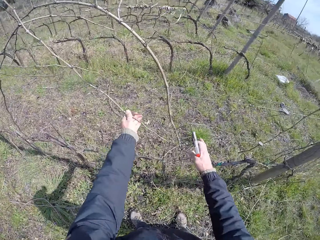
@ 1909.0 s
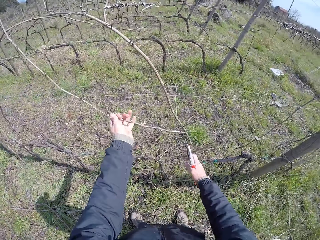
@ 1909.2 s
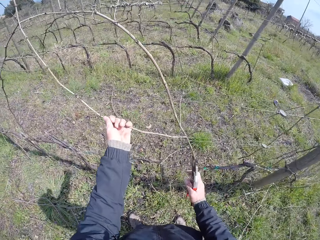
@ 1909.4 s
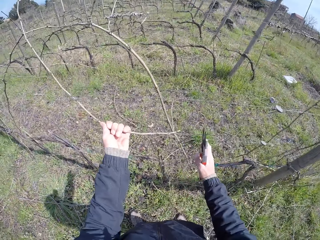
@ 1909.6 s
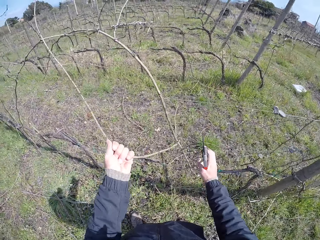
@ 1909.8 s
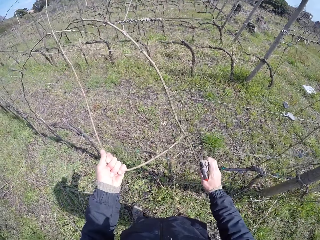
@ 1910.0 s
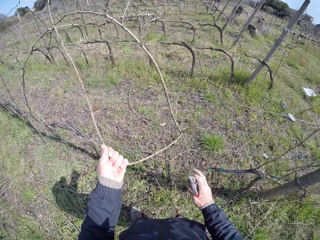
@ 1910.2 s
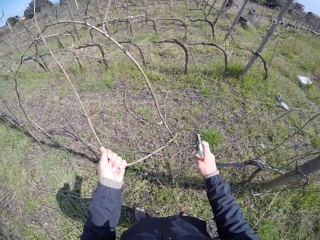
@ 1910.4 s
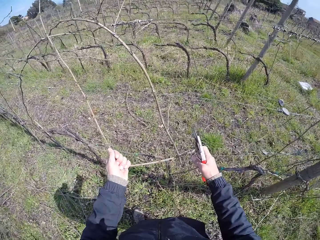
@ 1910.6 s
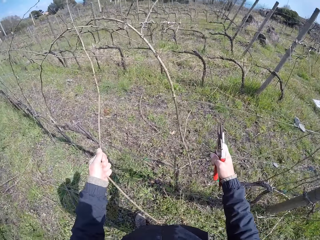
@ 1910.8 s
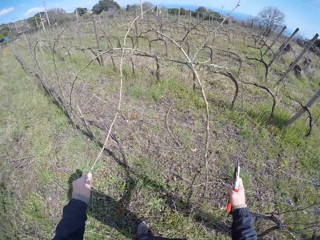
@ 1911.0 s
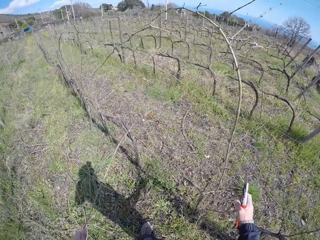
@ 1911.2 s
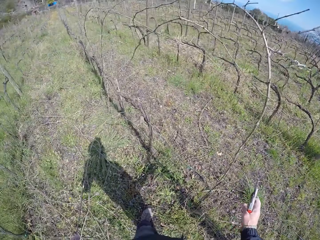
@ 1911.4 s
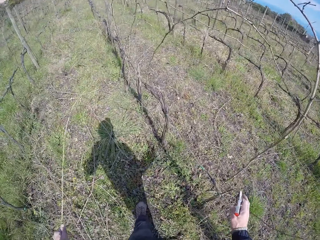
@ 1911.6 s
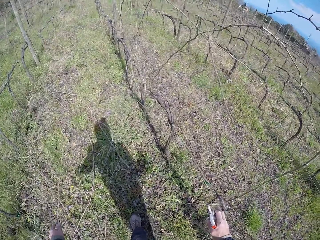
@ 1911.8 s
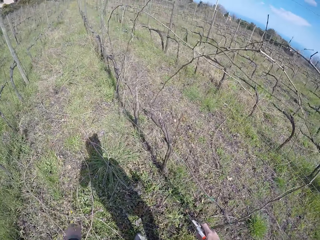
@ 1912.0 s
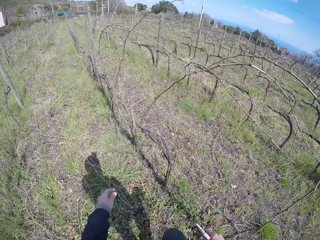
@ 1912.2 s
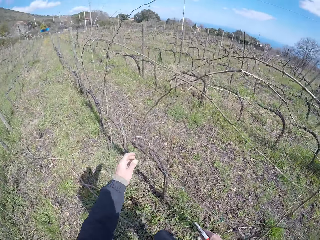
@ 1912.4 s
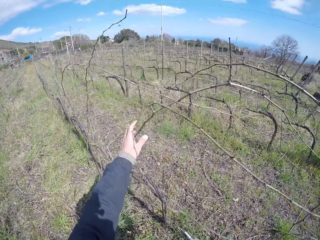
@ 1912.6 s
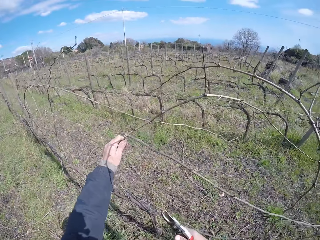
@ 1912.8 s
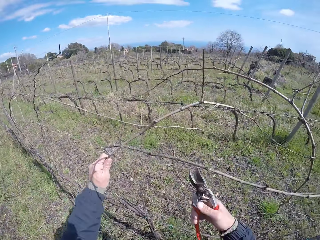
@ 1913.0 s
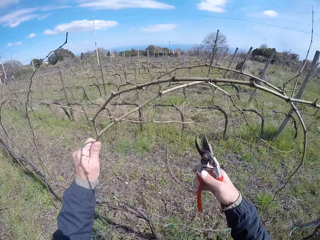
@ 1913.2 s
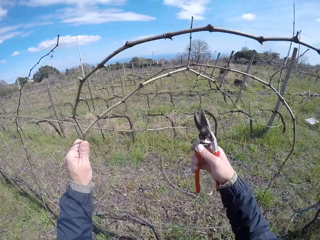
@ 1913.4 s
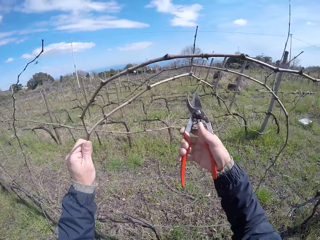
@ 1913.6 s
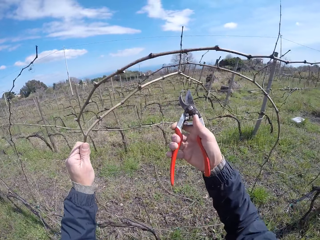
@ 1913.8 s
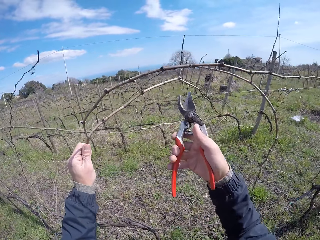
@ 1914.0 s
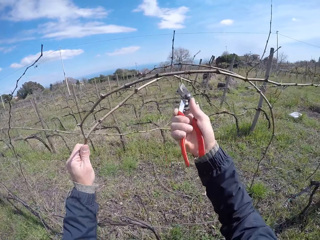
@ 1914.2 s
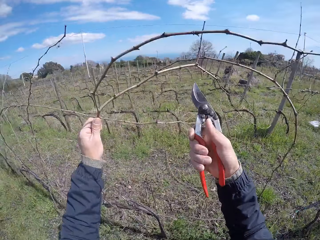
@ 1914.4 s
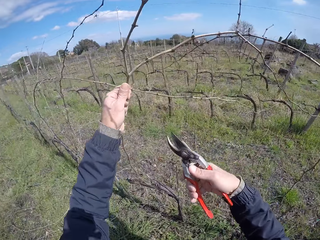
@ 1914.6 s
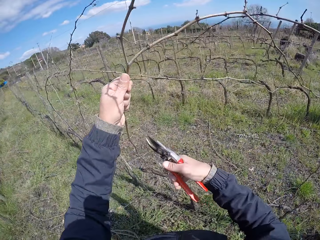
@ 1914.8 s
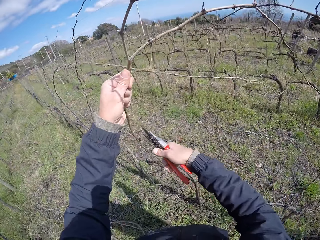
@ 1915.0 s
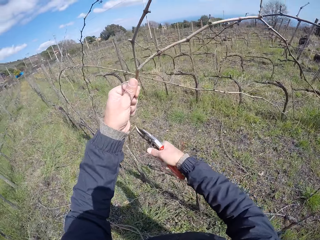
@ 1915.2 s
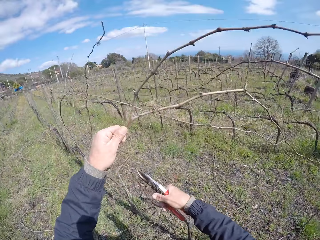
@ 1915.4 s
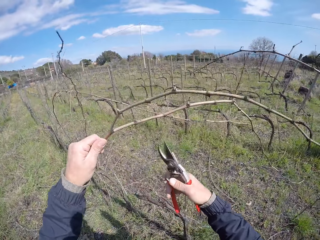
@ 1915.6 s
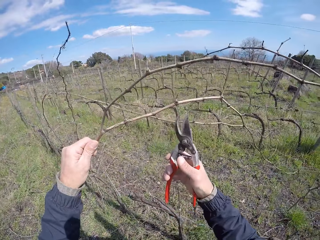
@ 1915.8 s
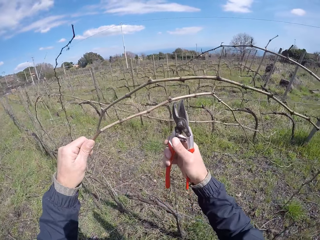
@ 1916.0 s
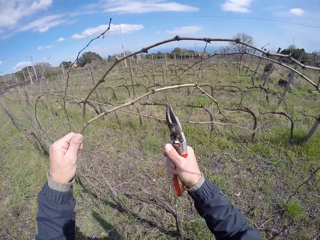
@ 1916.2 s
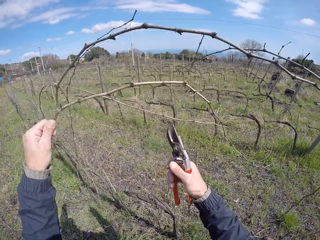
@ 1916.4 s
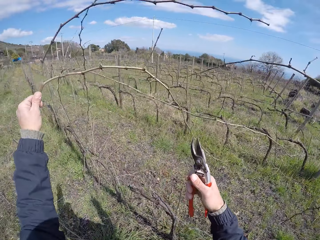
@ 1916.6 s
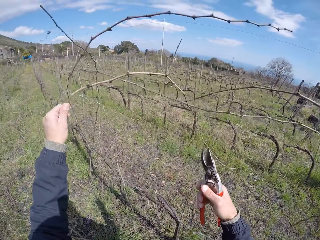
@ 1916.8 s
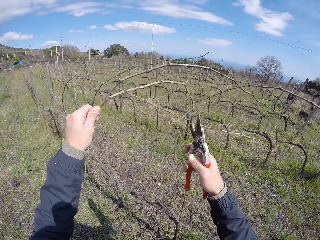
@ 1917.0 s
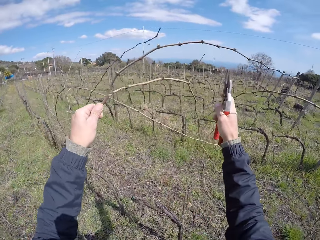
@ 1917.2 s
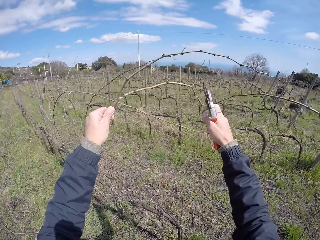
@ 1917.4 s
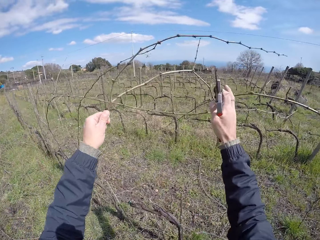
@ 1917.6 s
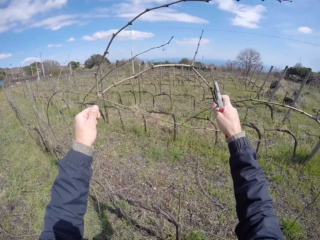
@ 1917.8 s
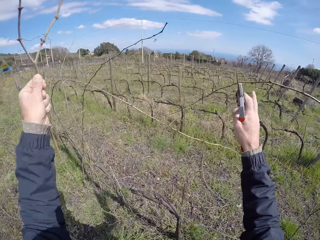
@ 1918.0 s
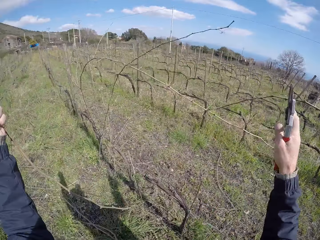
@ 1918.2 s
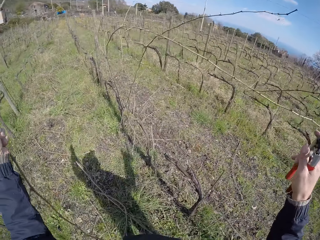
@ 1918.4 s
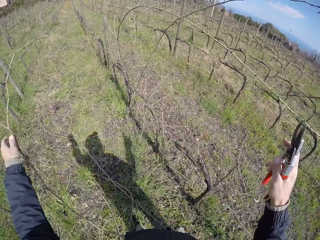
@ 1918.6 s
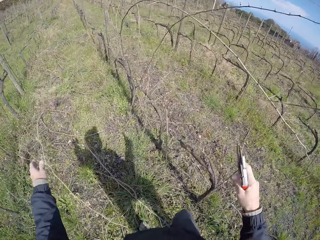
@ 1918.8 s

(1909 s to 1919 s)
The camera wearer pulls a stem from the fence with his left hand. He drops the stick. He pulls a stem from the fence with his left hand. He cuts the stem in his left hand with a wire cutter or pruning pliers in his right hand repeatedly.

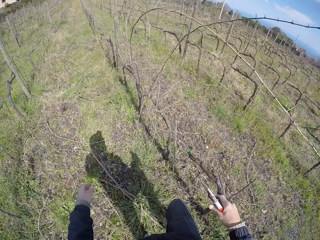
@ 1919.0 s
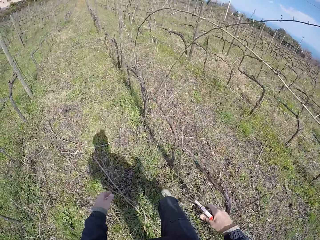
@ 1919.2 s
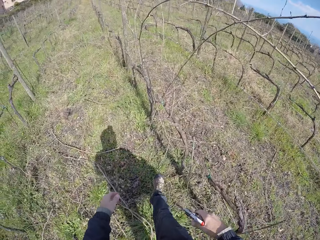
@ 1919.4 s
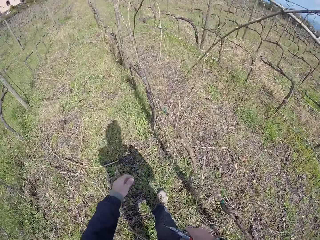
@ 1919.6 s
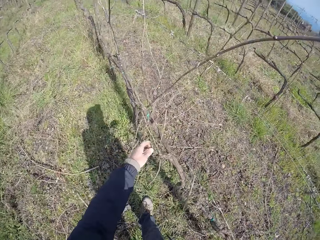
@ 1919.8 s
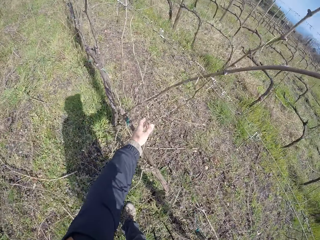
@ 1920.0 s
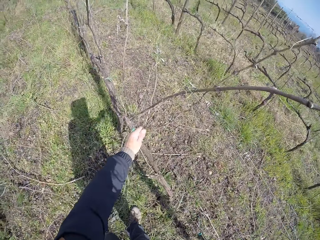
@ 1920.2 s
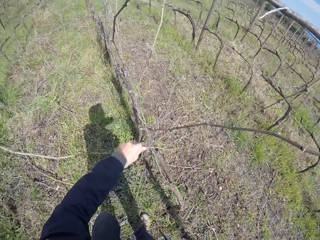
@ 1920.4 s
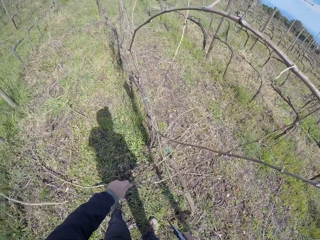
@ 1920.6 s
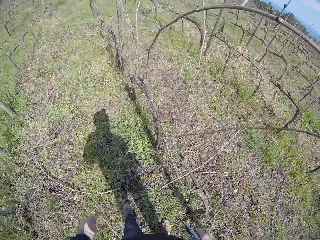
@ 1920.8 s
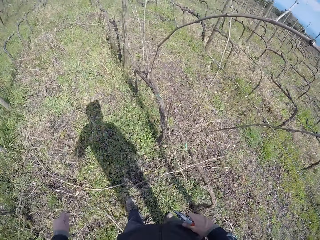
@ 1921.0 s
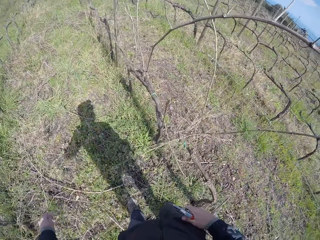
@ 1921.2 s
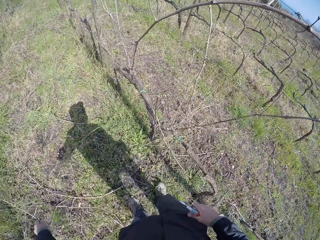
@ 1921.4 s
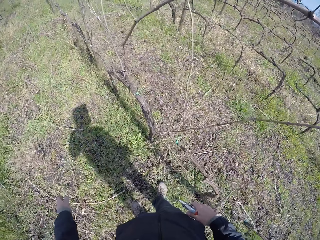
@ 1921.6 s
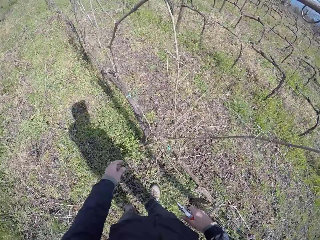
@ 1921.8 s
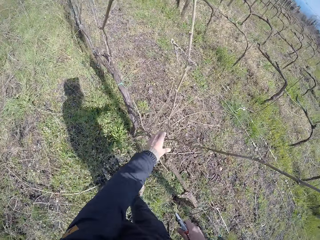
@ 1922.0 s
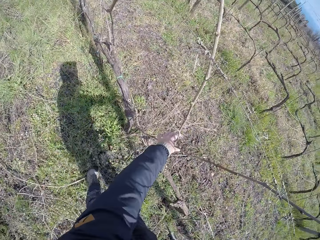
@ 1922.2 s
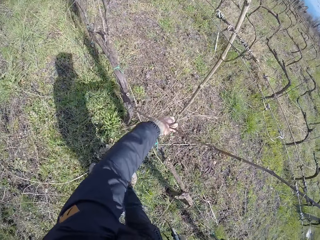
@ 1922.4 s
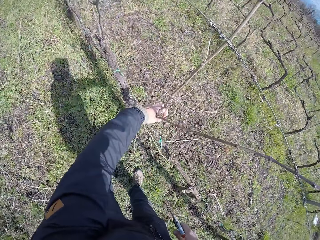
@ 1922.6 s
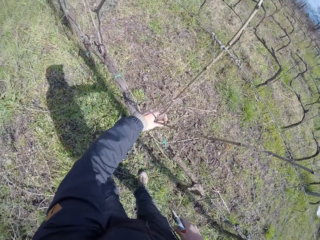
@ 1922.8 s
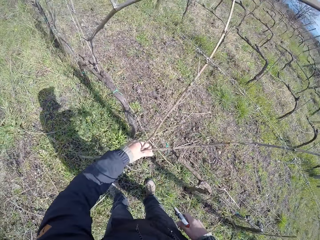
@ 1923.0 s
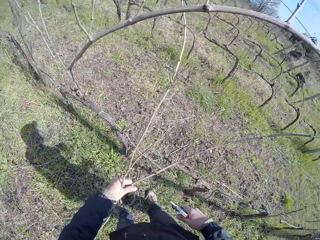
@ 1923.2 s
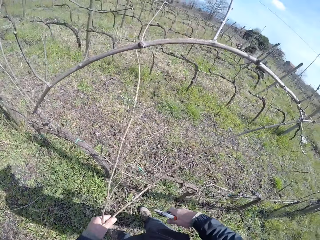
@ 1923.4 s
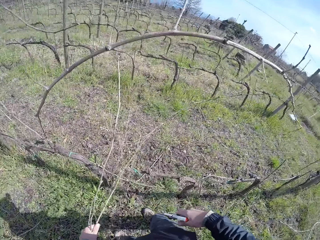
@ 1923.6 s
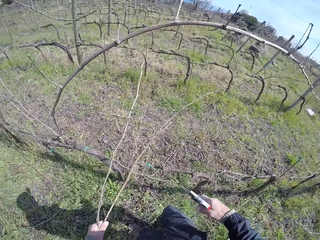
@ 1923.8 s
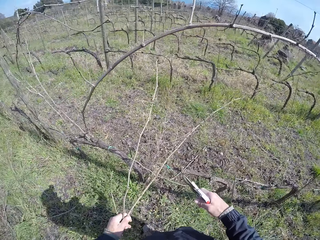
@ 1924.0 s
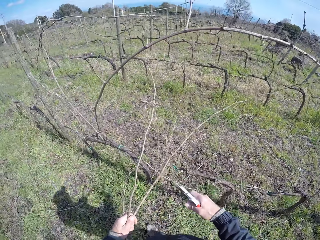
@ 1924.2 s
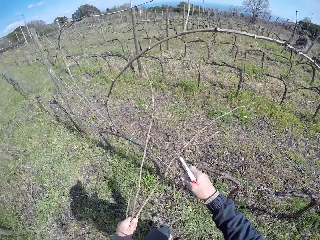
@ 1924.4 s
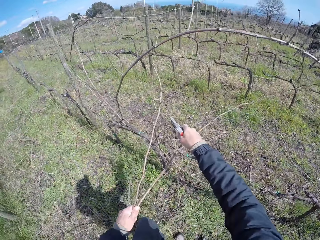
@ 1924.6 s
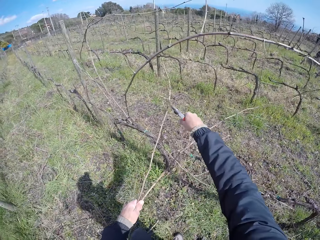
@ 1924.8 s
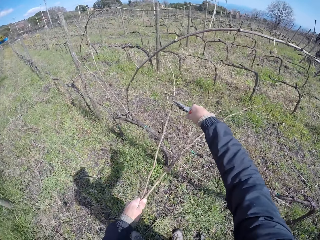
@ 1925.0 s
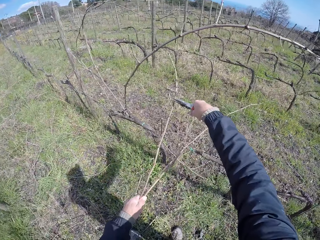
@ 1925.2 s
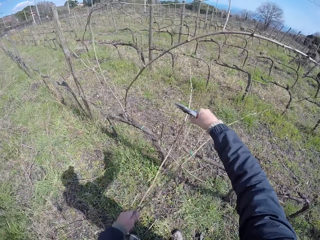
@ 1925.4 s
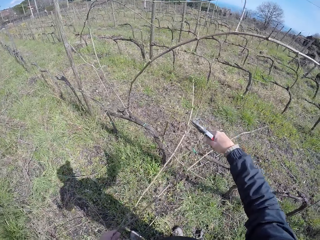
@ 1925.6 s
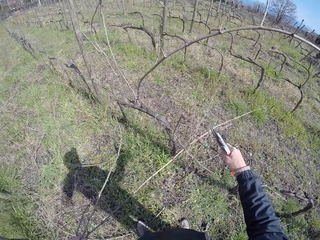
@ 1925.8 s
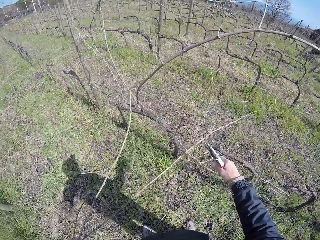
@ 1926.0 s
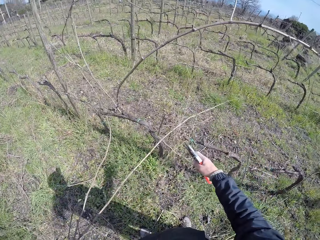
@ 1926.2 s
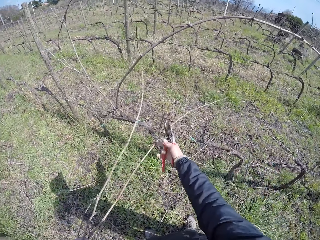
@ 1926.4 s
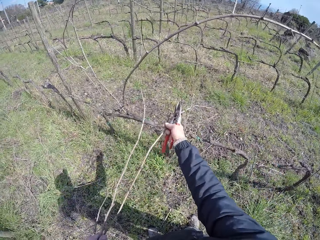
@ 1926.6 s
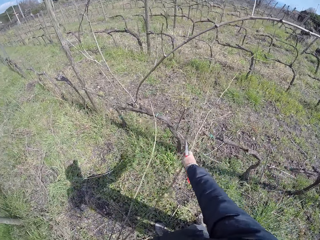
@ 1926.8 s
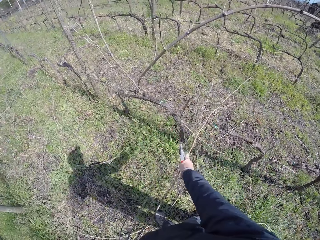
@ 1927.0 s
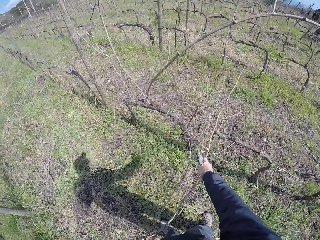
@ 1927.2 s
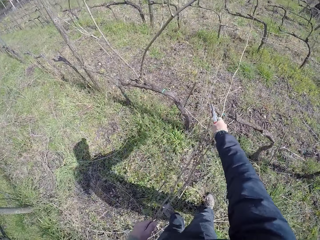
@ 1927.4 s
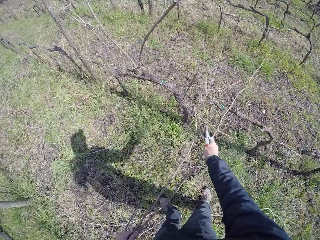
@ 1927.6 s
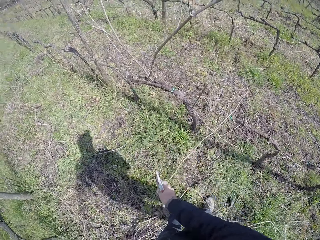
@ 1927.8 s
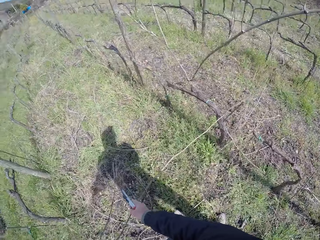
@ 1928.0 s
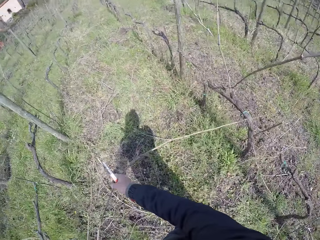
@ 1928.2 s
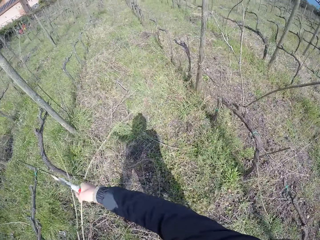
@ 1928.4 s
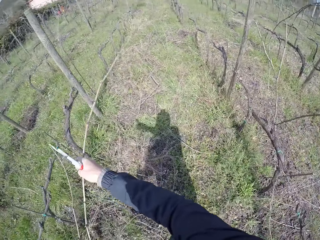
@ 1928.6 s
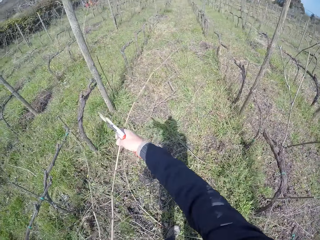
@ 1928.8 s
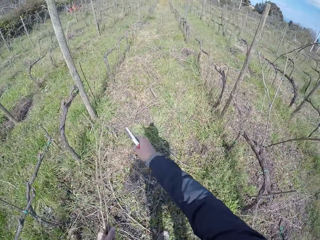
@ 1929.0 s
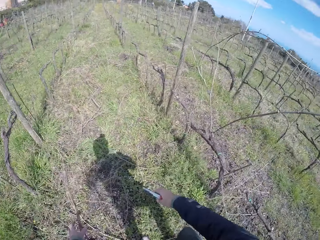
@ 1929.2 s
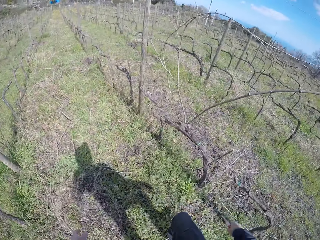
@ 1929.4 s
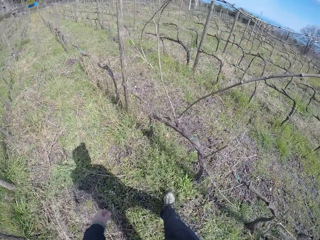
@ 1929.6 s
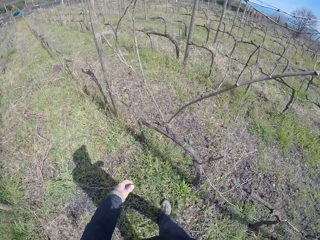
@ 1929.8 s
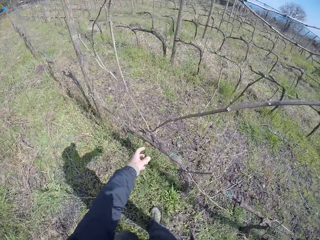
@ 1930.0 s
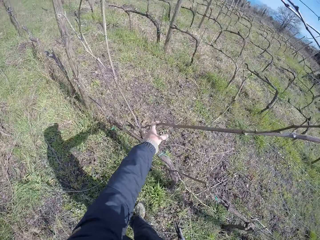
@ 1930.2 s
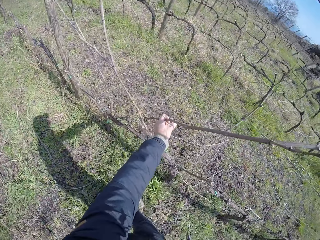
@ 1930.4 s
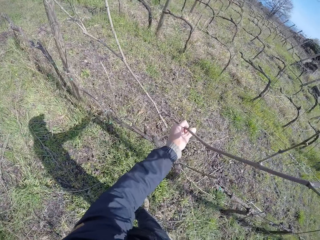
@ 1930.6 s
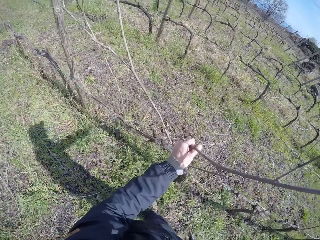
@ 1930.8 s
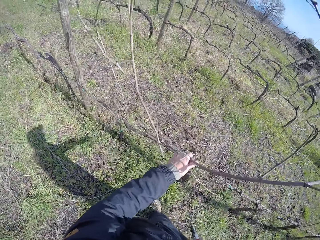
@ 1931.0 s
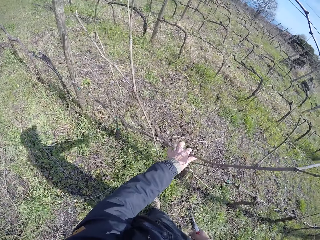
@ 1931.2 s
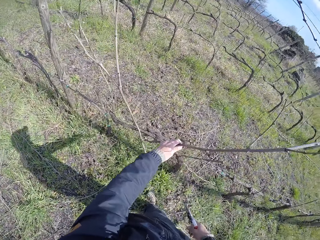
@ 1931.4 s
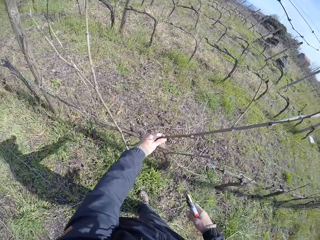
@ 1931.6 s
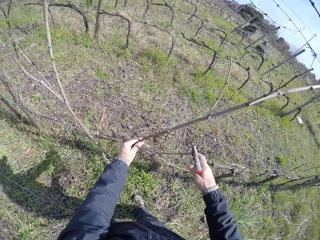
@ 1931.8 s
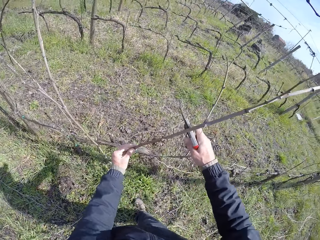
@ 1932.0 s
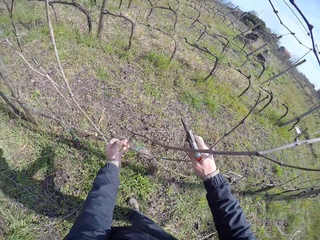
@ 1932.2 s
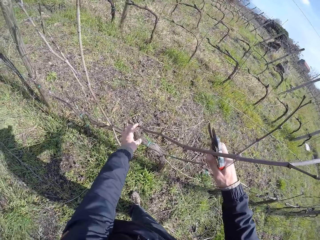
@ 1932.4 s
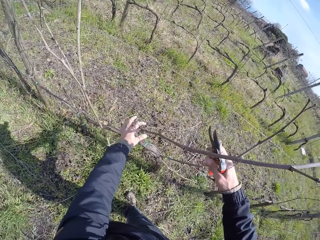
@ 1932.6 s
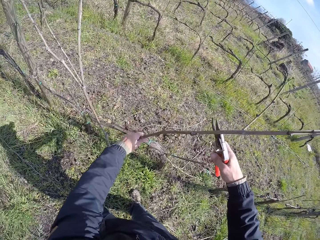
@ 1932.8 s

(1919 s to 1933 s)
The camera wearer drops the stem on the ground with his left hand. He pulls a stem from the fence with his left hand. He drops the stem on the ground with his left hand. He pulls a stem from the fence with his left hand. He cuts the stem in his left hand with a wire cutter or pruning pliers in his right hand. He pulls the stem with both hands. He drops the stem on the ground with both hands. He moves around the fence. He pulls a stem from the fence with his left hand.
